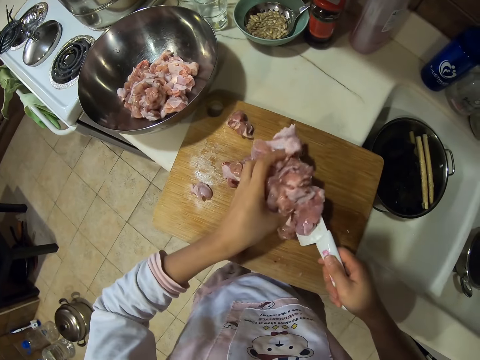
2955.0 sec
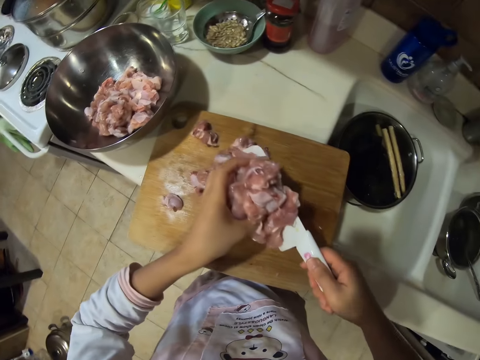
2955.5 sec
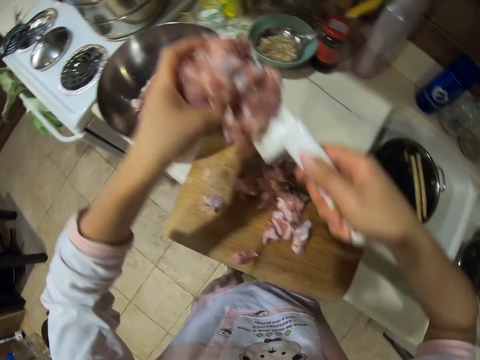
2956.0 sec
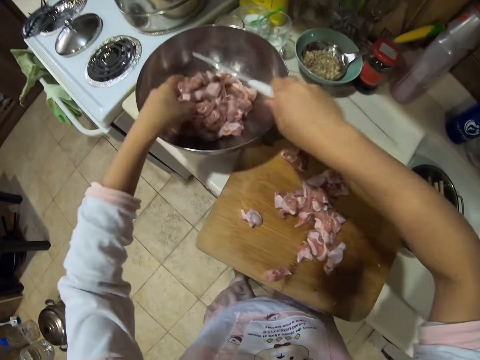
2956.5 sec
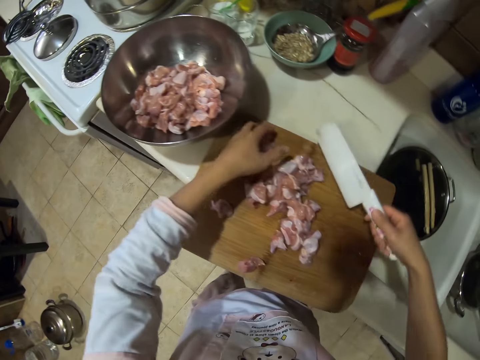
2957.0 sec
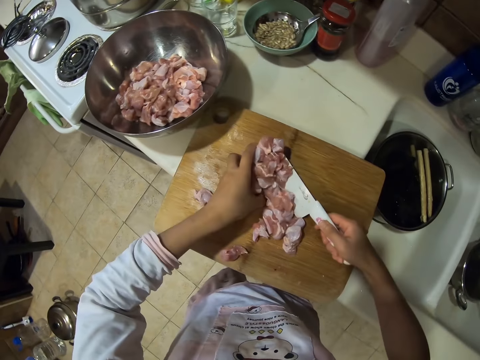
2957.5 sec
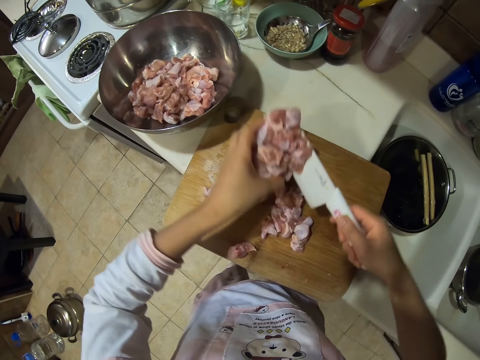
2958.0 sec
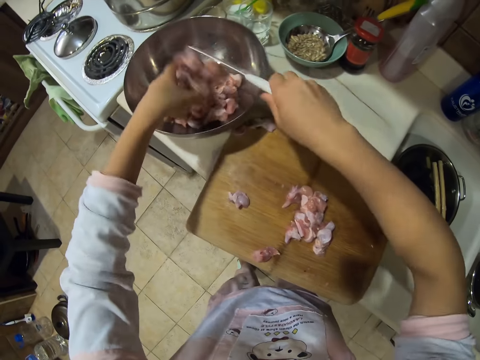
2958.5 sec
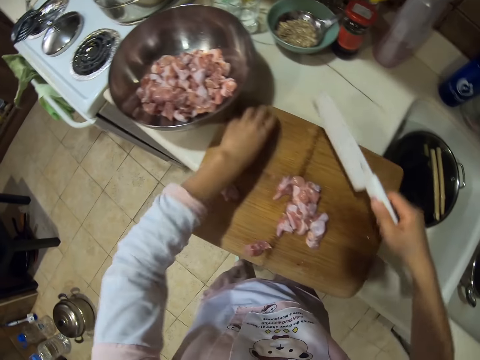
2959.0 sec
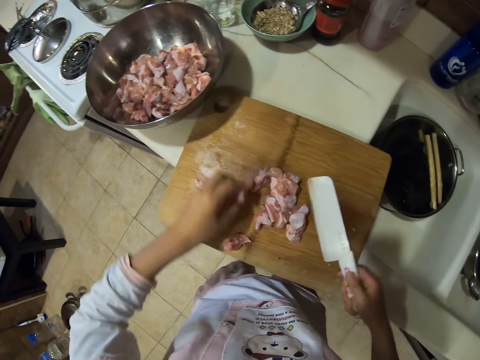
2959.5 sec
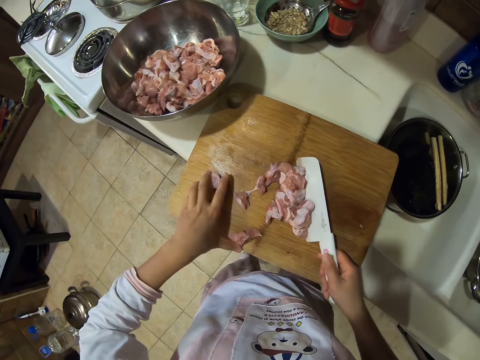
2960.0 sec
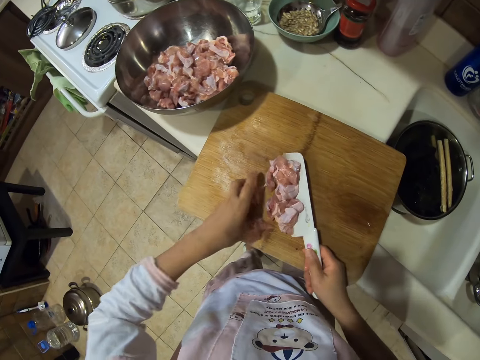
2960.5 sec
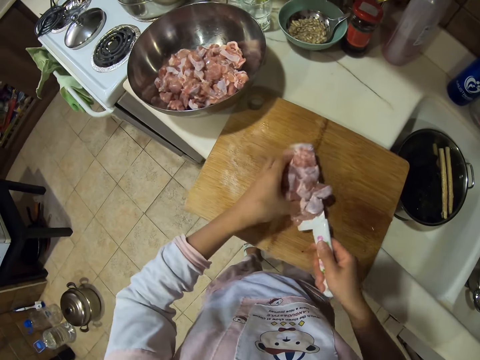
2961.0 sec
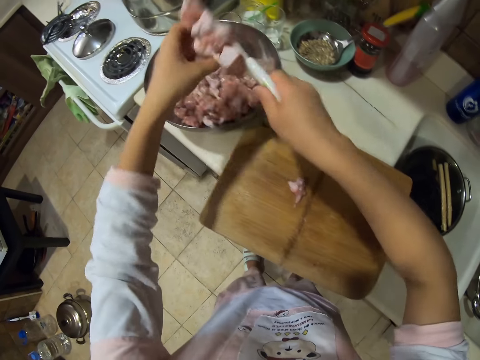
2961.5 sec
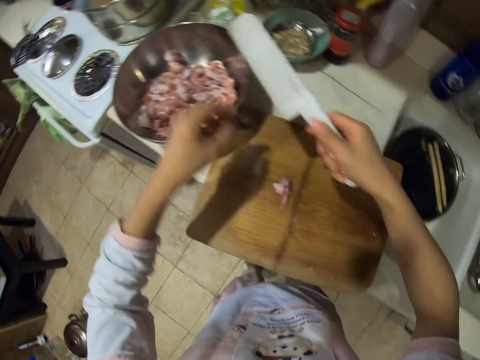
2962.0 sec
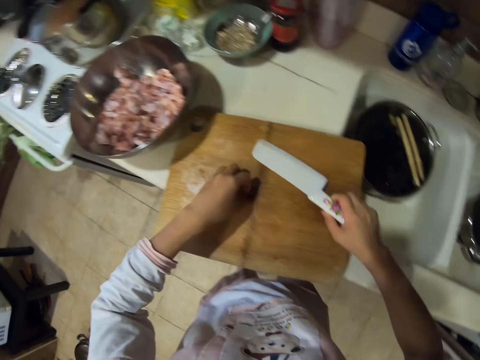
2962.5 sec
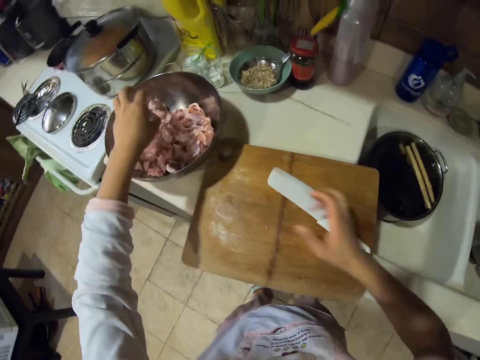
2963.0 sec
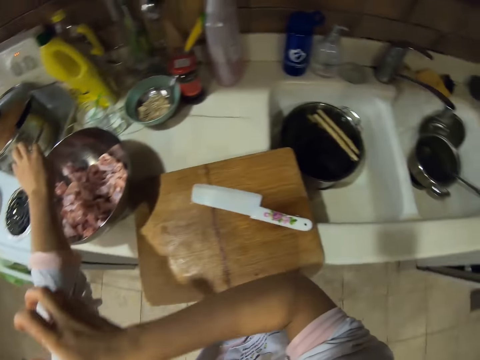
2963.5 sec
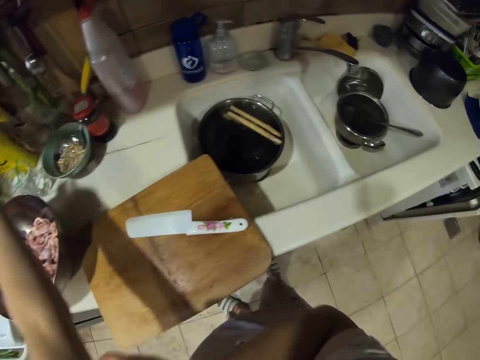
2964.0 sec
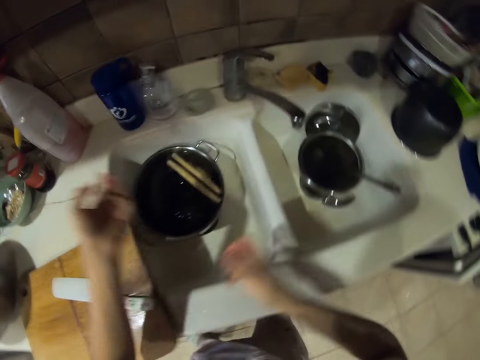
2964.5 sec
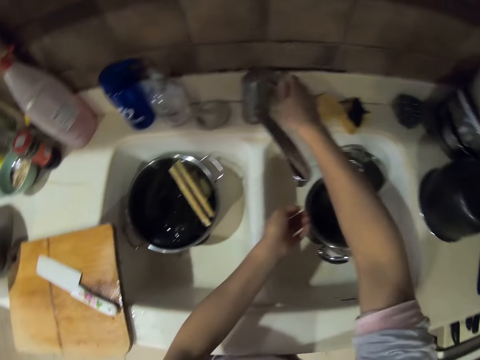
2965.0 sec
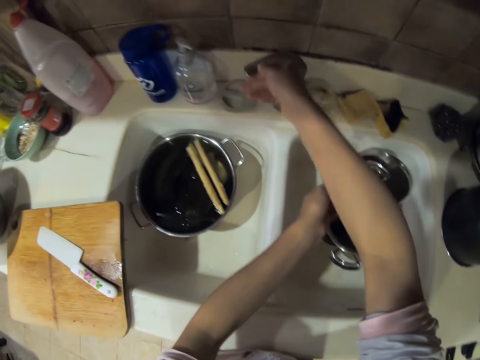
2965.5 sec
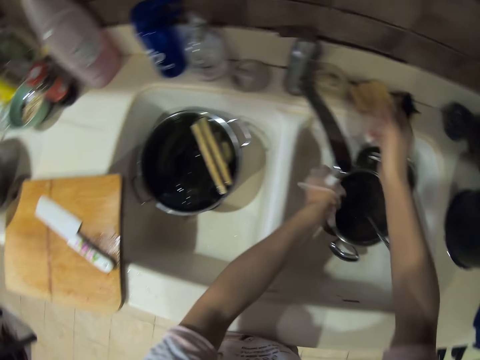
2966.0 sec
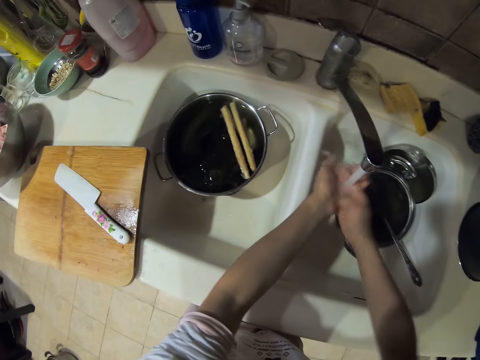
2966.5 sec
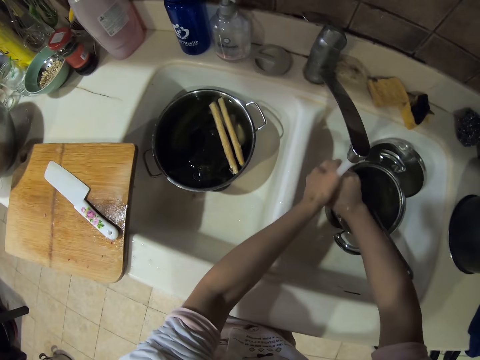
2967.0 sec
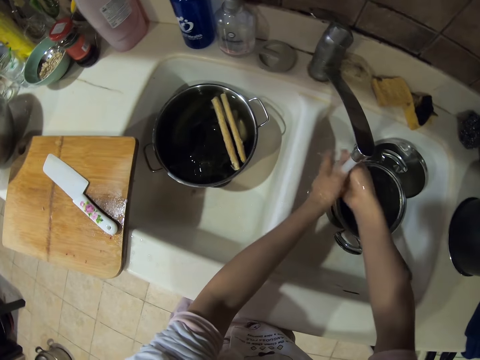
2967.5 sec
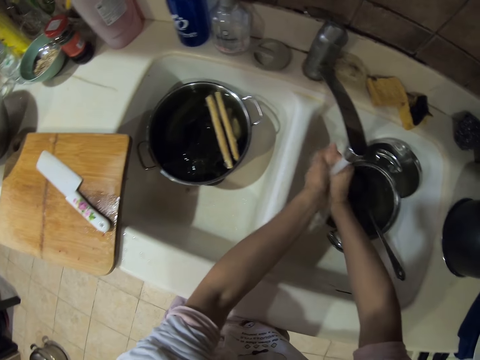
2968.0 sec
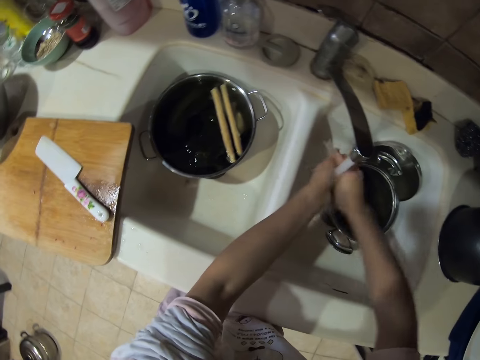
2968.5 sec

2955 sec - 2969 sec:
The camera wearer carries the meat, scoops the chicken meat and puts the chicken meat in a bowl. They carry the meat, scoop the chicken meat and put the chicken meat in the bowl again. They carry the meat, scoop the chicken meat and put the chicken meat in the bowl again. They carry the meat, drop the knife and place the meat in the bowl. They turn on the tap and wash hands.

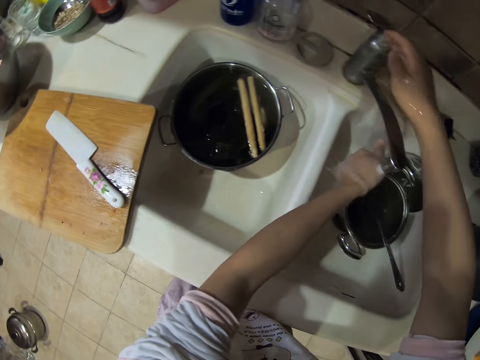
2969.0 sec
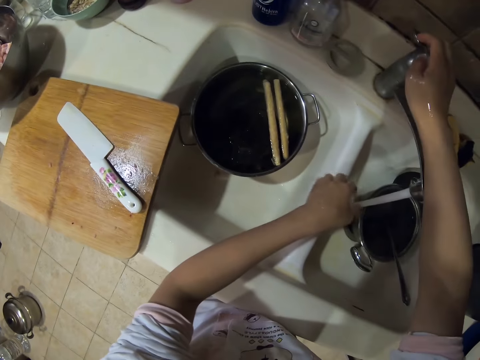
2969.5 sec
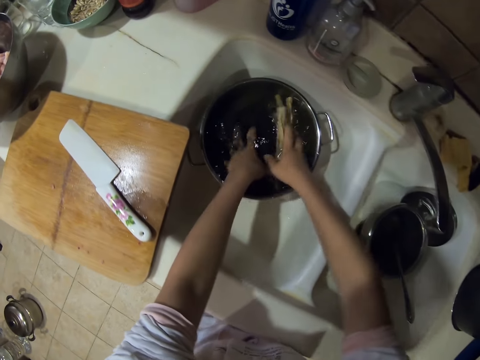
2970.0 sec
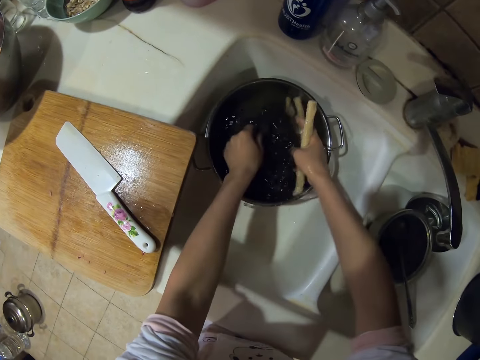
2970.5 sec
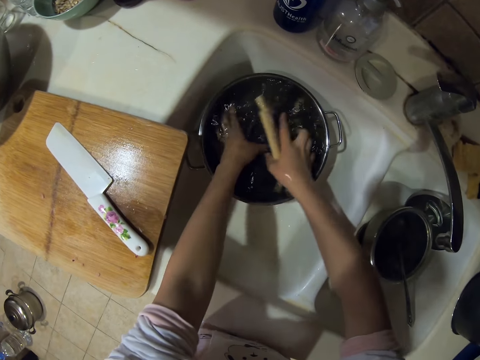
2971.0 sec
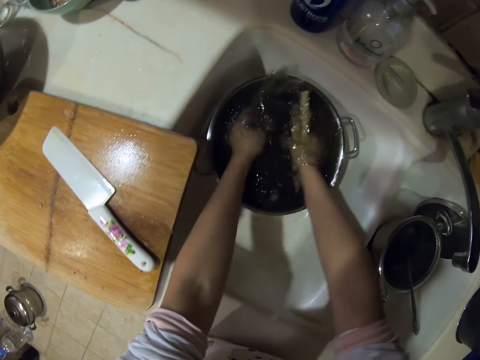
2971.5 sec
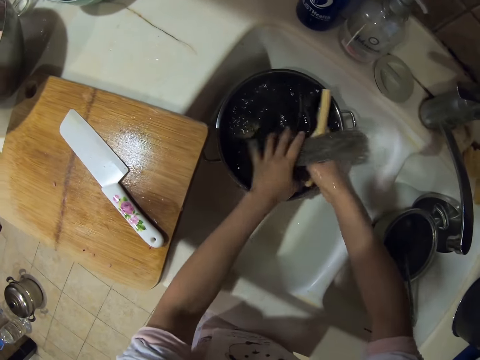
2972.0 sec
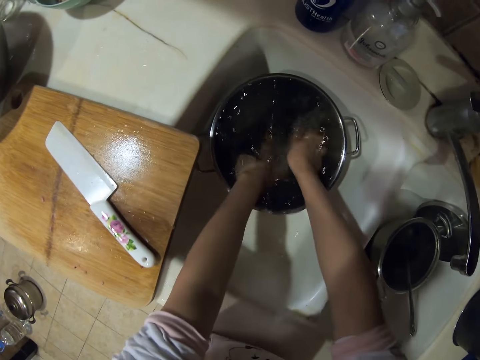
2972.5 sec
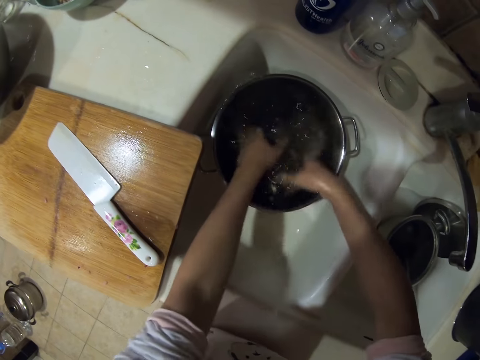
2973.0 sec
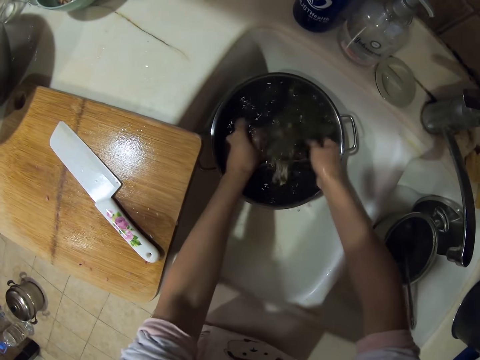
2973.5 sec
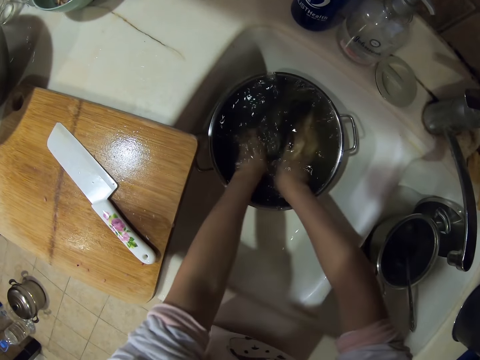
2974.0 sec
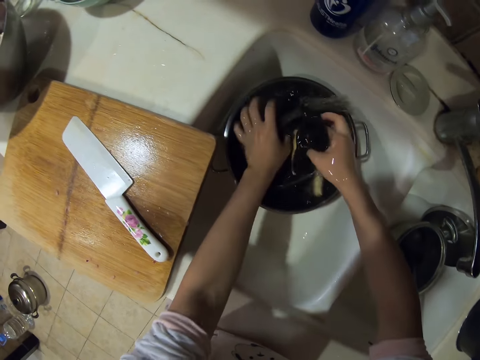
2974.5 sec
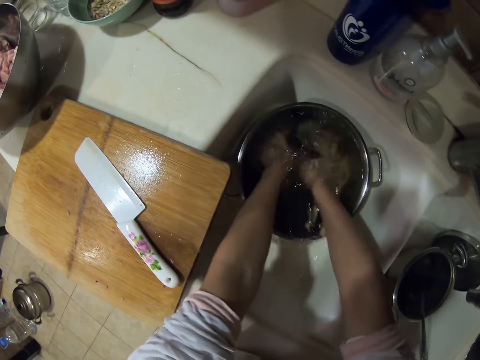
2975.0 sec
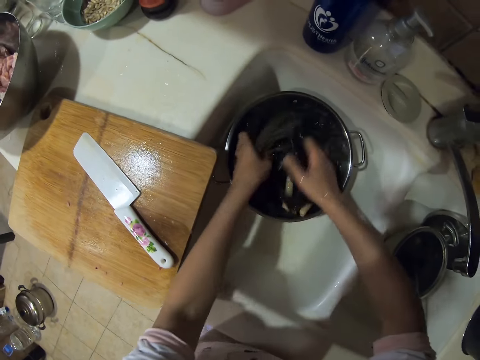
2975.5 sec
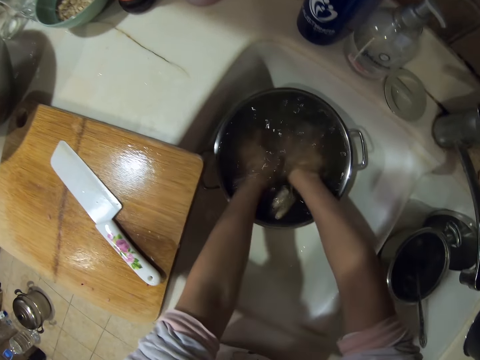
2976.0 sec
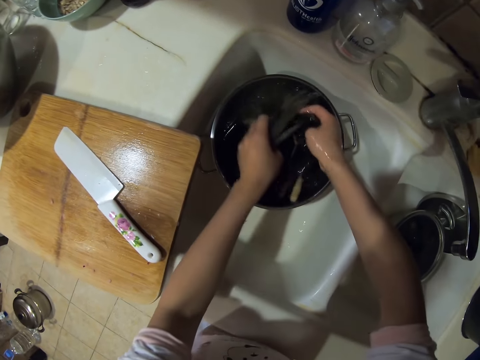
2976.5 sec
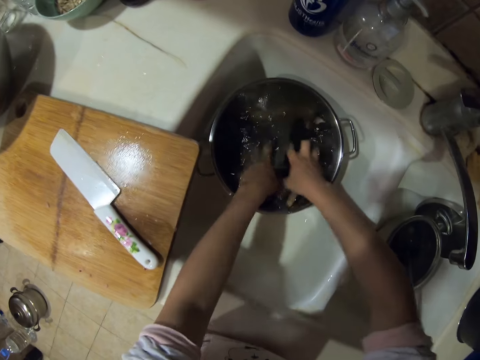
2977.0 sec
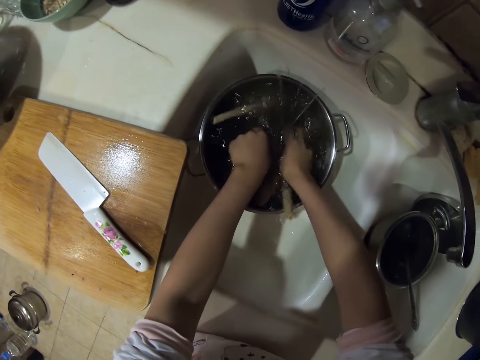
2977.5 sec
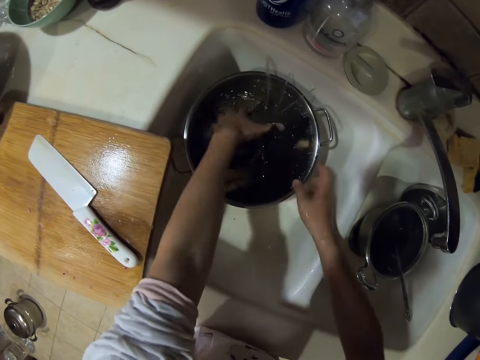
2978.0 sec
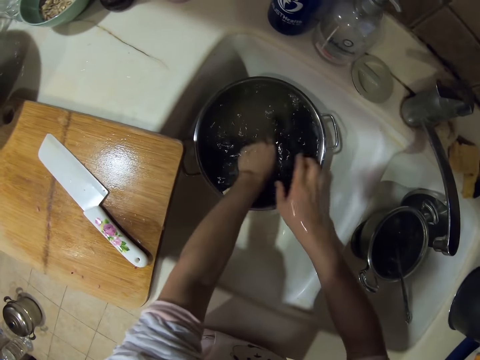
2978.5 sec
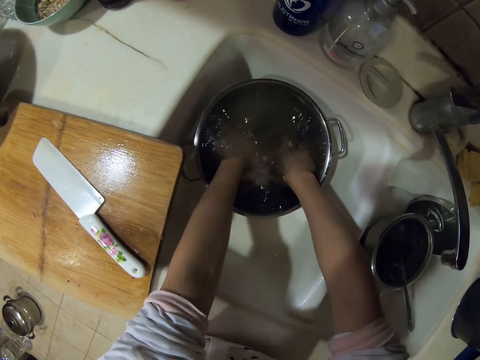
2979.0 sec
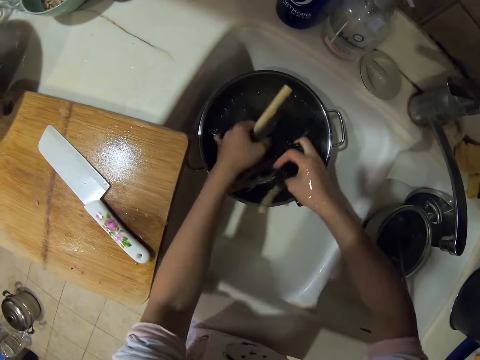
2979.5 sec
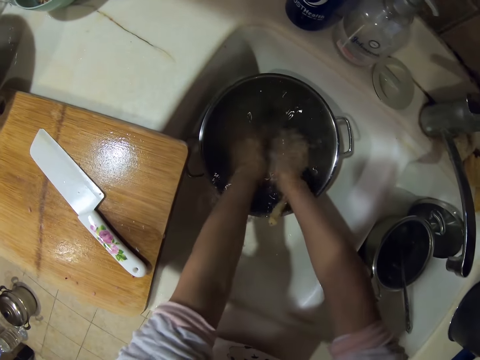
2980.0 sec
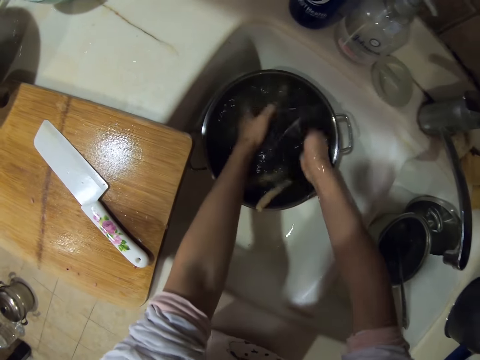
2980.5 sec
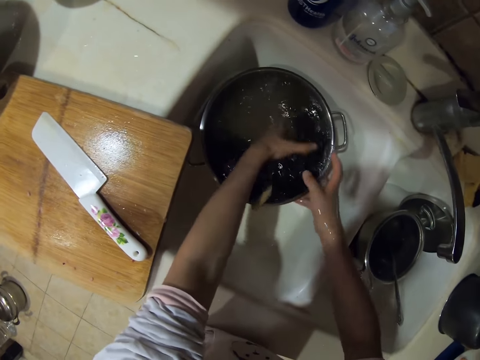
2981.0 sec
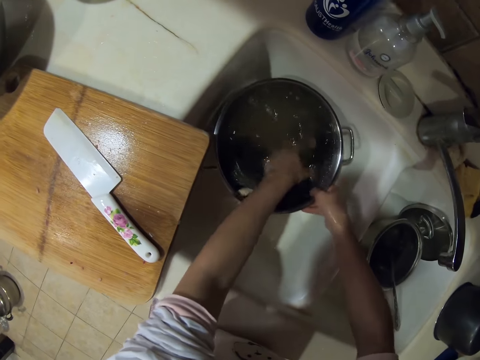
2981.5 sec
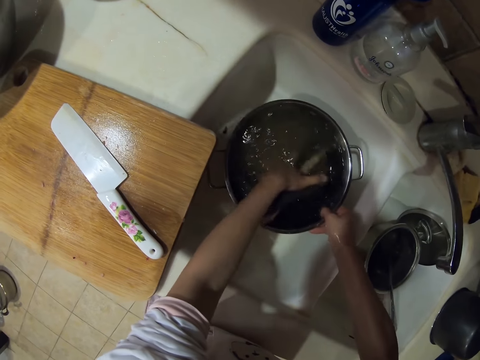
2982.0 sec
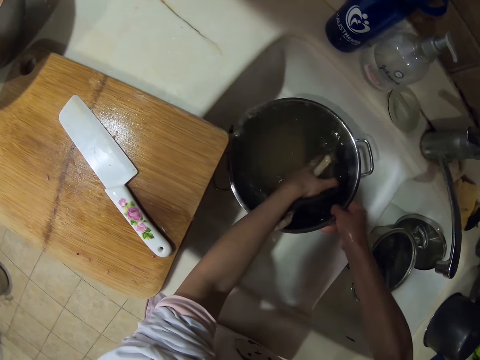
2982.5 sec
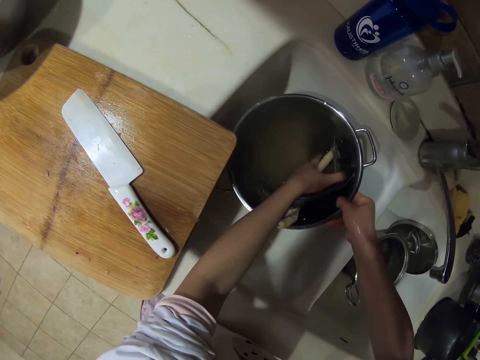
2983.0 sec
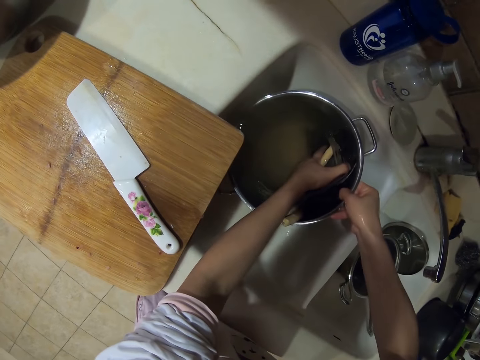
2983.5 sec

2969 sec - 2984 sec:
The camera wearer turns off the tap. They wash chopping sticks. They pour water.
